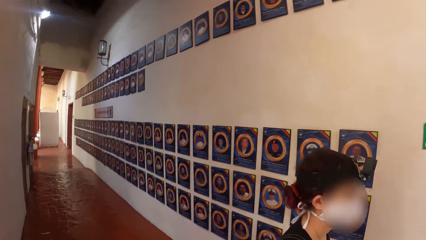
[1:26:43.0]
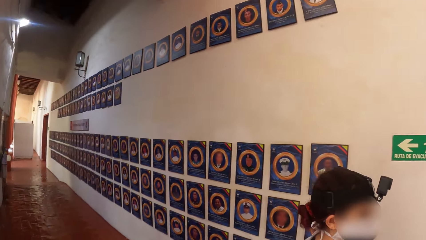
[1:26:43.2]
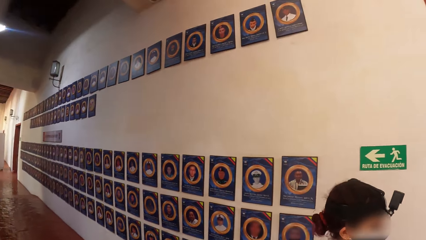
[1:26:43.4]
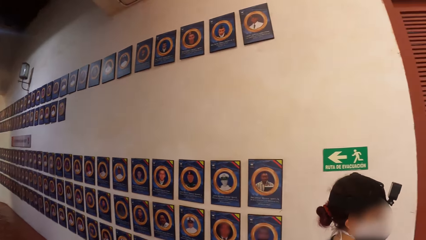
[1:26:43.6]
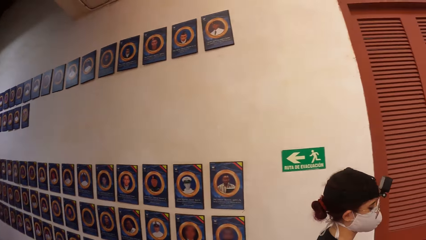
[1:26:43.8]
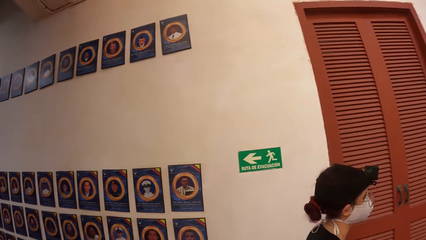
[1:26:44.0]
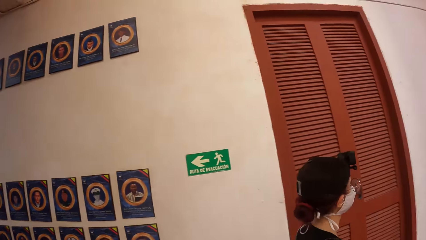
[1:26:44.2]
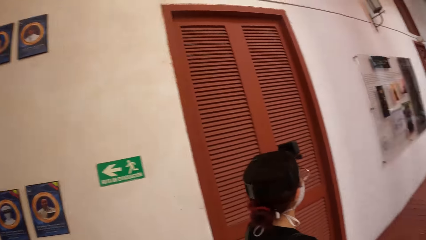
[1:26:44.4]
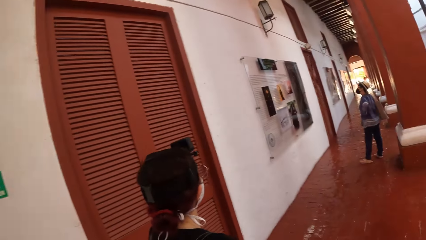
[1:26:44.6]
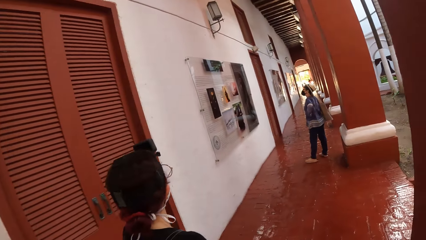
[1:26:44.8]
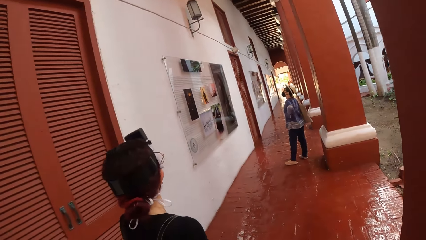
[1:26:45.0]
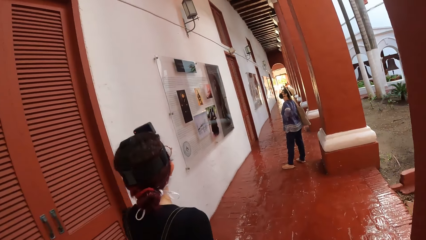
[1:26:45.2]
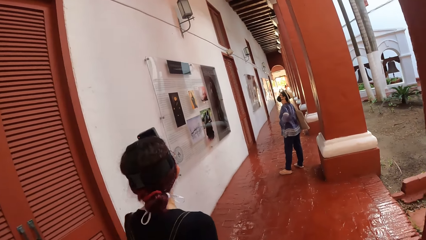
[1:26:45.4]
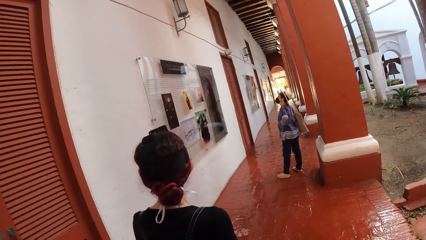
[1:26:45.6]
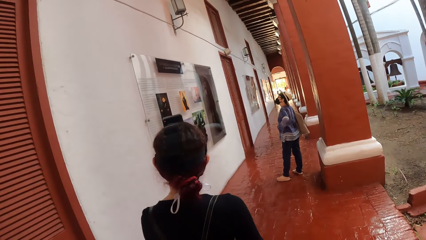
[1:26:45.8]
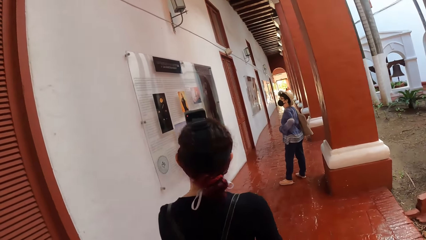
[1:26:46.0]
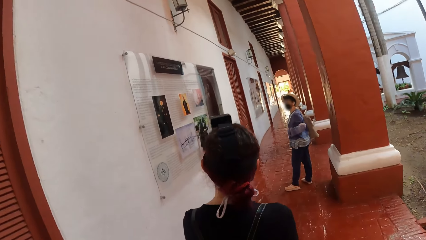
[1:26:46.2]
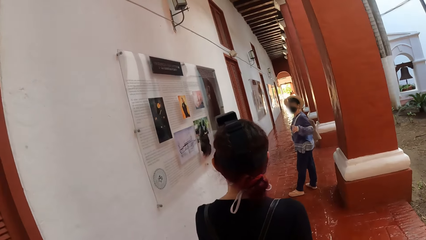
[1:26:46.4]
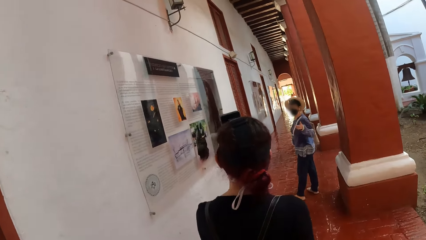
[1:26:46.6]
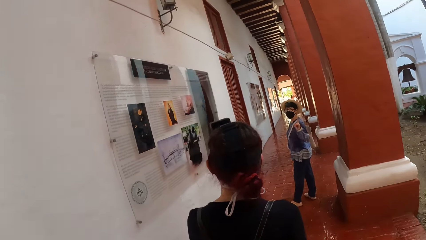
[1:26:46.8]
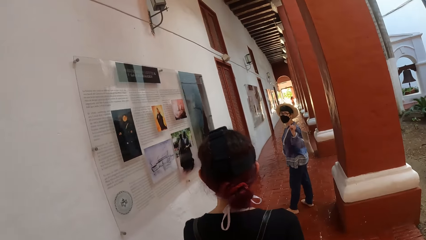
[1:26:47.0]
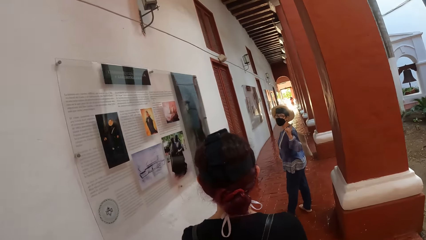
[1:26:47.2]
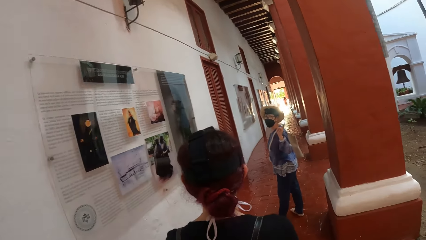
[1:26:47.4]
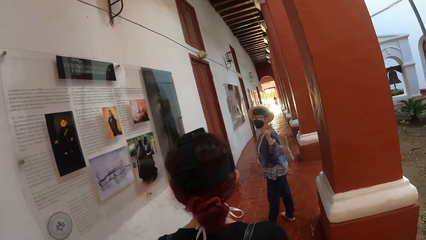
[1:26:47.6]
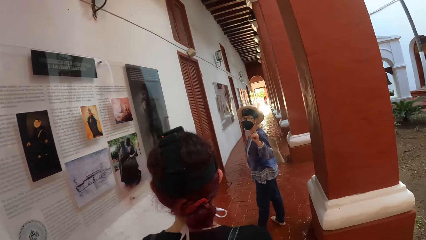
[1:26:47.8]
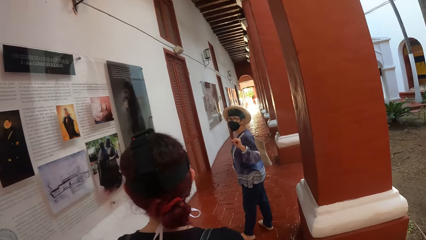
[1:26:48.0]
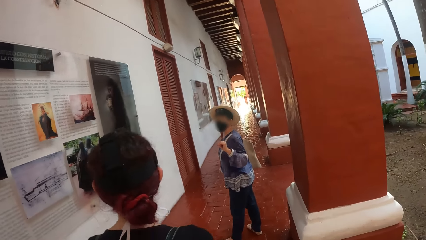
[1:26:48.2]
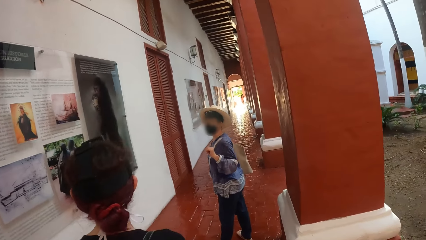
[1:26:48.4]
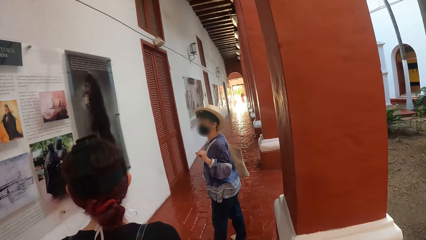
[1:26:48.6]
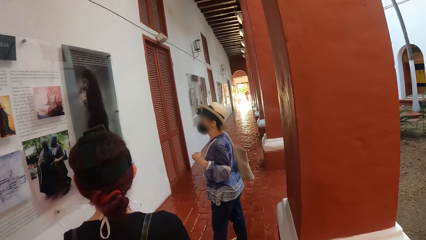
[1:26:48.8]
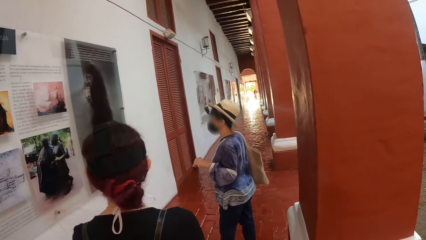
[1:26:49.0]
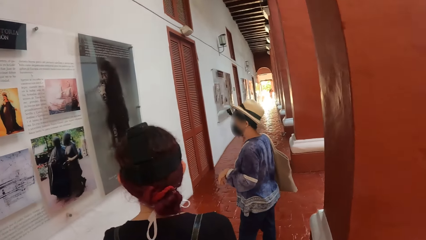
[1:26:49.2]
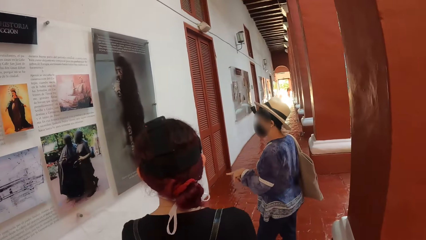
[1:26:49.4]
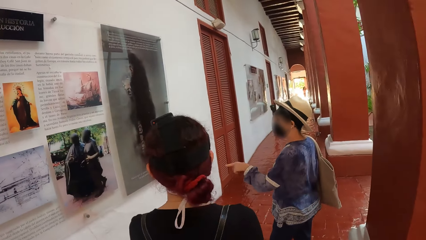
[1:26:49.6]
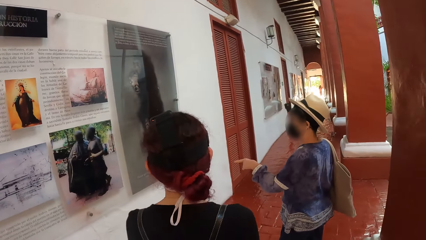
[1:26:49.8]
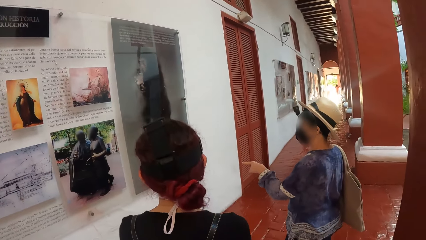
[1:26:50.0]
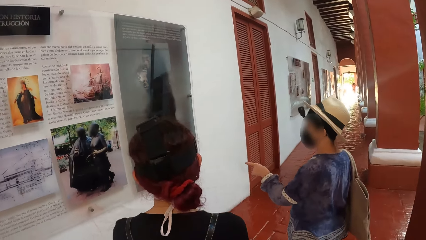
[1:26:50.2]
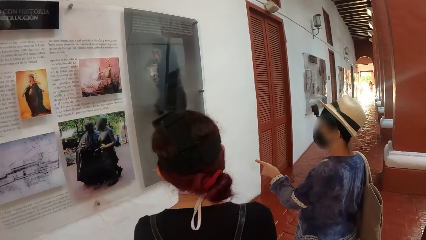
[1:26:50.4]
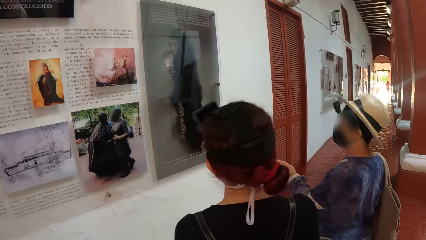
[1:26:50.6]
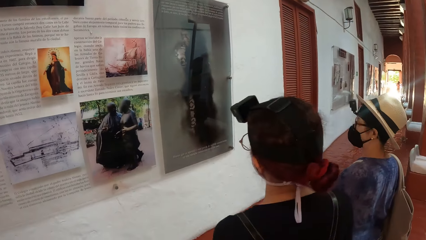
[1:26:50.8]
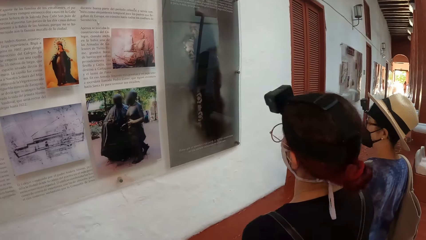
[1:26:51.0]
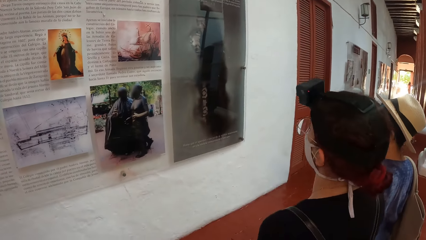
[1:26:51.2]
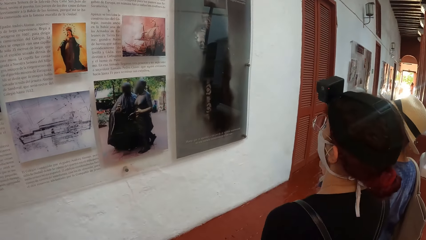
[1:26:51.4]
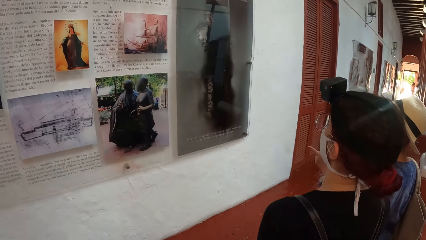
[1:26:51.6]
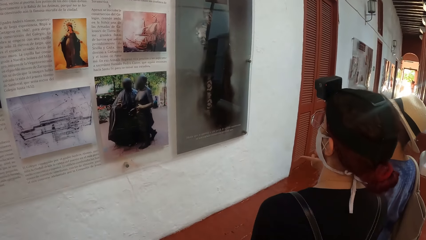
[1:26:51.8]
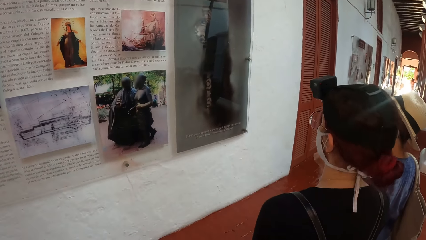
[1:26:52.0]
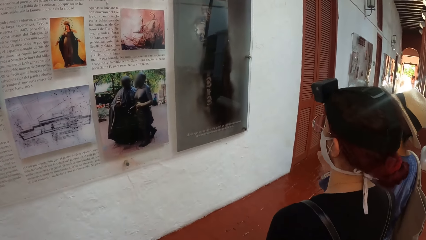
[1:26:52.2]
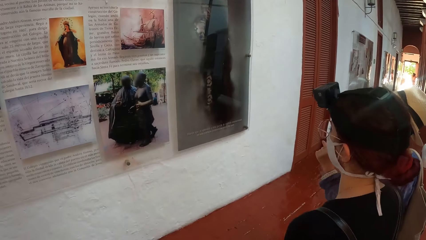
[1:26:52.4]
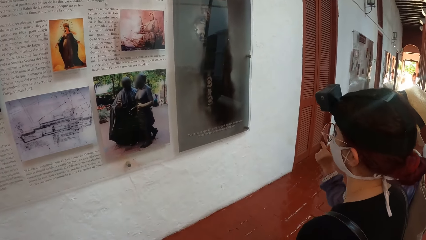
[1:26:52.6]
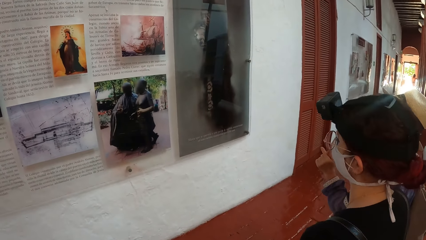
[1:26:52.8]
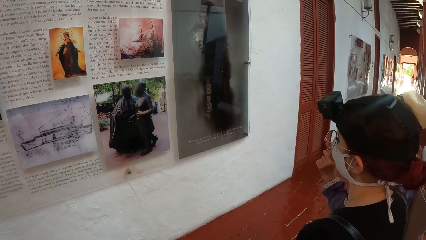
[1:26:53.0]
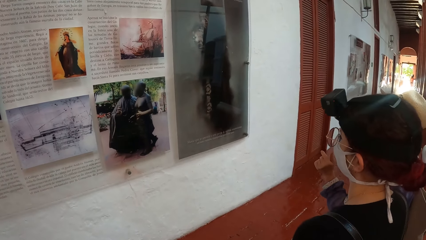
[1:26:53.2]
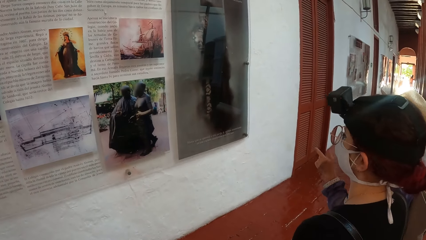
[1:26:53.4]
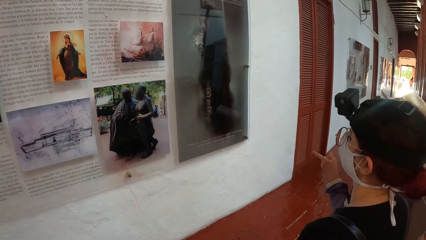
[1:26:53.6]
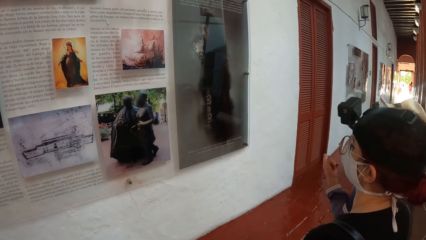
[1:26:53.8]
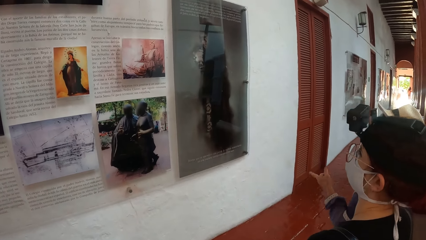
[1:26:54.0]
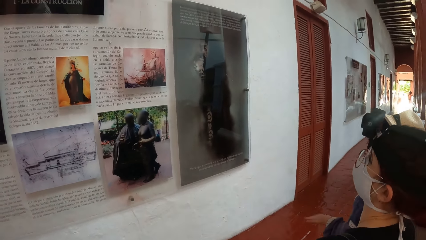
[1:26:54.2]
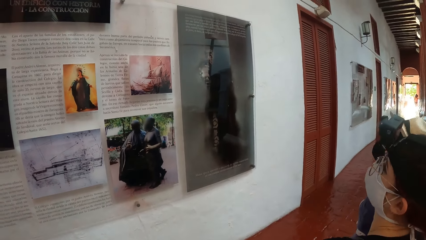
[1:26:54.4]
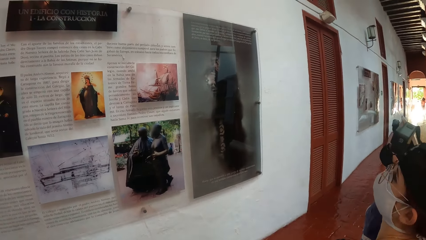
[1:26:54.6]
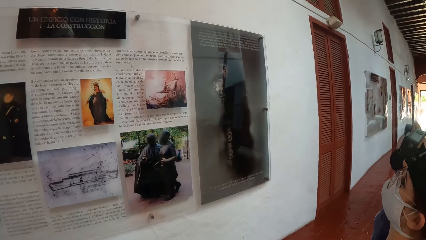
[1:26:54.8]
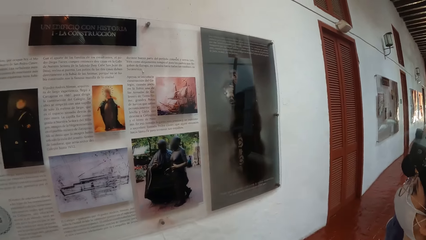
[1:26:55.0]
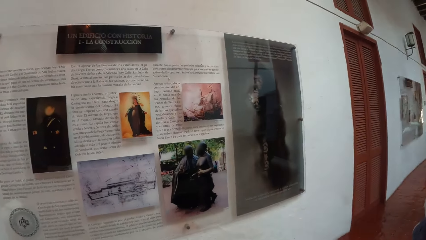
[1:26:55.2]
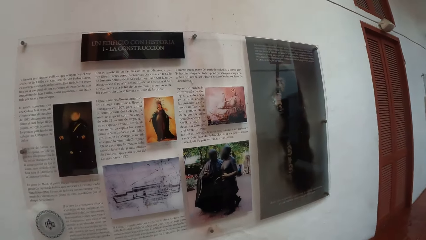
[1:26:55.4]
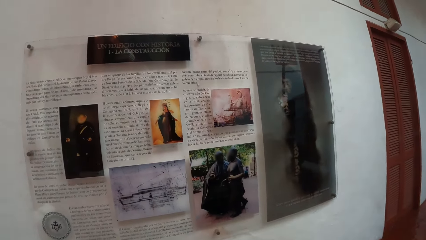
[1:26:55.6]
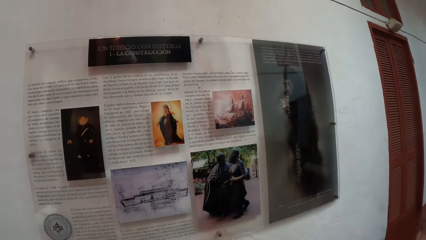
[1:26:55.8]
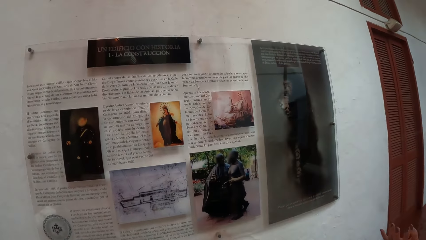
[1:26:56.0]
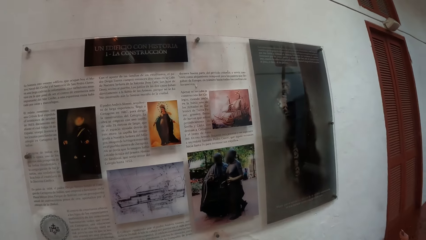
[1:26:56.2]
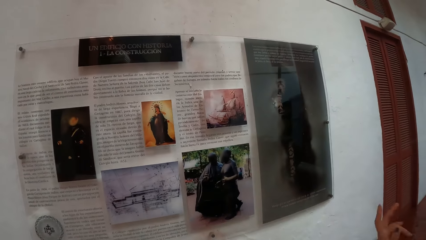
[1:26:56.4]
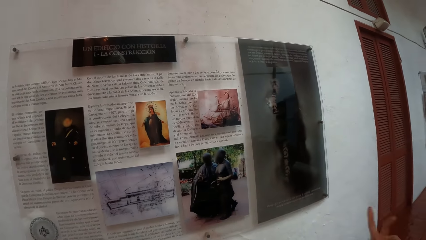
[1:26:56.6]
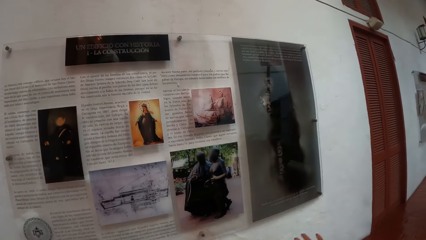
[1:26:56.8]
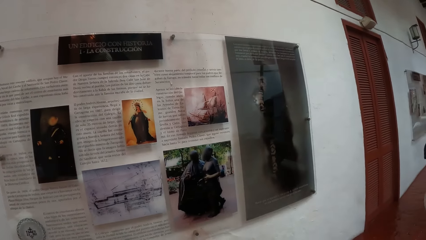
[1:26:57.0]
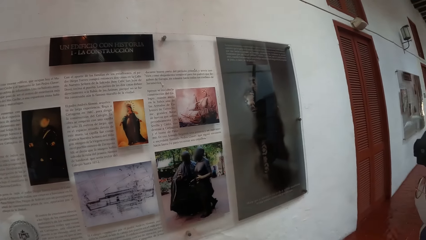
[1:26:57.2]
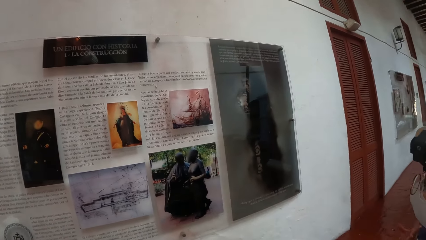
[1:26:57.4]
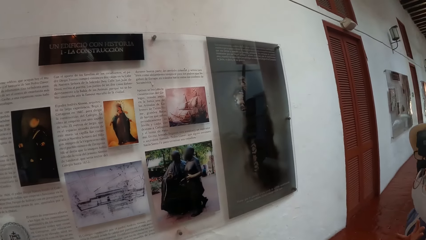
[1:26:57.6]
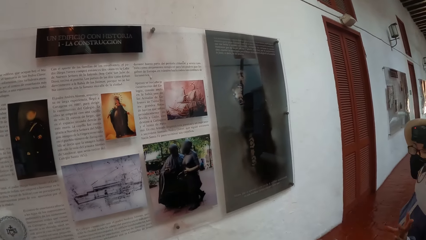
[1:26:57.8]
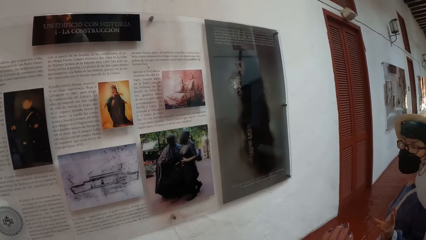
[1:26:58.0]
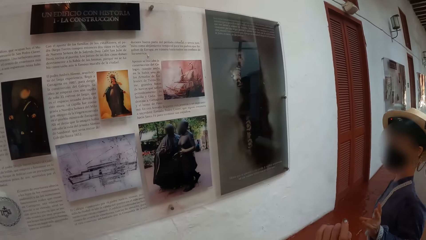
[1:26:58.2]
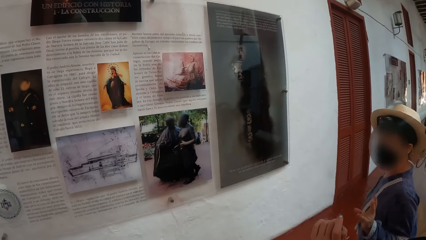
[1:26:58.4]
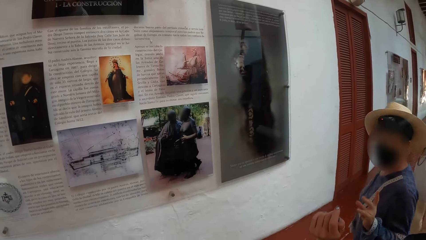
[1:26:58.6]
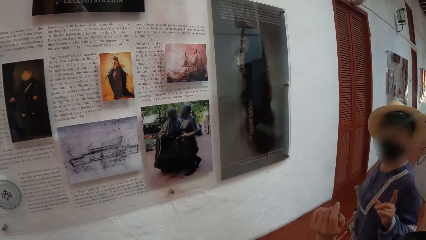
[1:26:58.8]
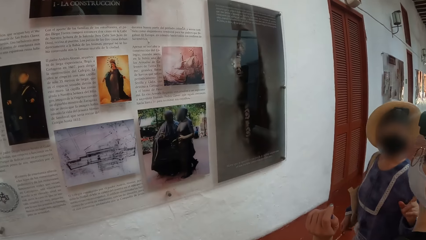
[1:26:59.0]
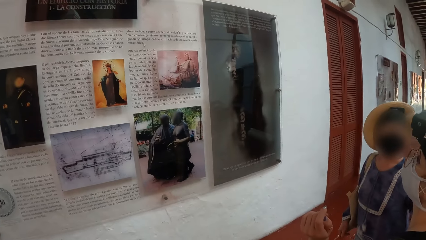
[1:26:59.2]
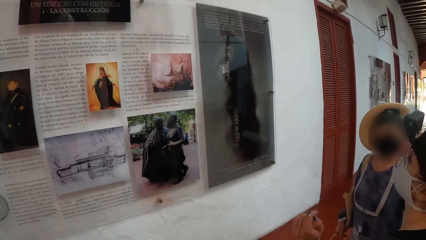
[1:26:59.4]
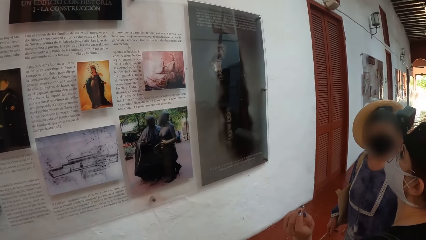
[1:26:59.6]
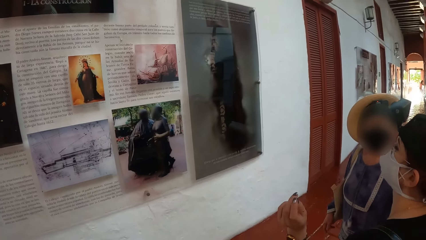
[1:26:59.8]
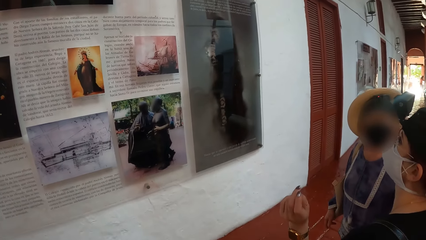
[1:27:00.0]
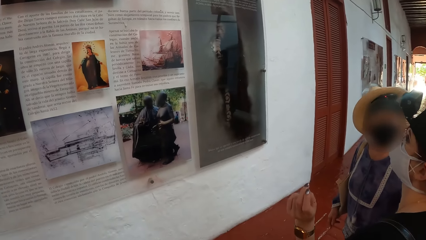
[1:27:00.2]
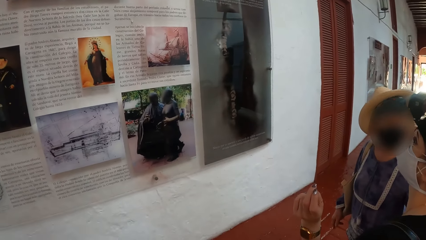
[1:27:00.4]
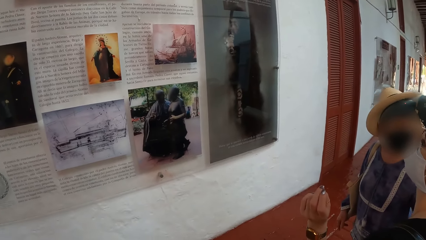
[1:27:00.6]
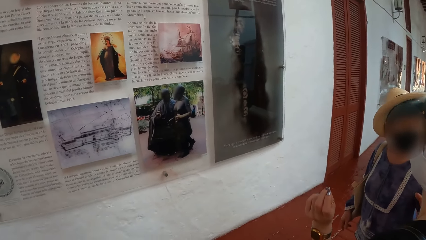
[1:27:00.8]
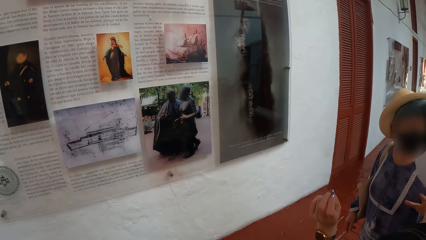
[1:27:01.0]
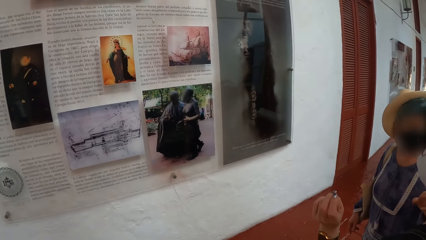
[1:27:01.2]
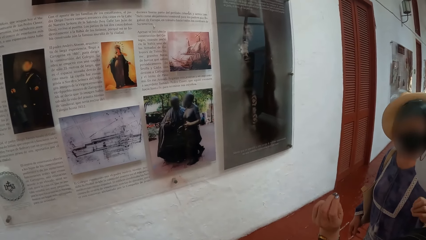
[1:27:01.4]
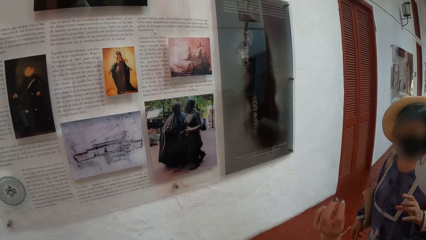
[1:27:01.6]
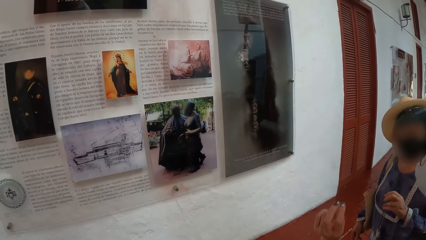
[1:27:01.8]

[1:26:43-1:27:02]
The camera wearer walks on the corridors. The woman interacts with another woman. The camera wearer looks around.
